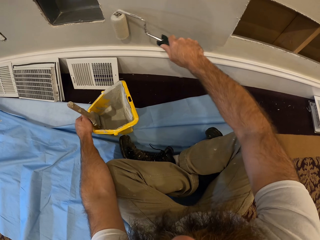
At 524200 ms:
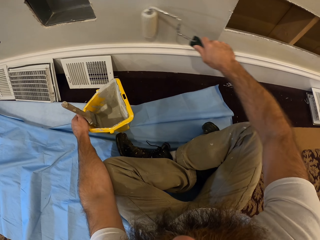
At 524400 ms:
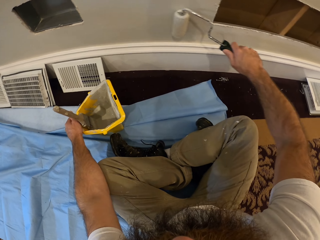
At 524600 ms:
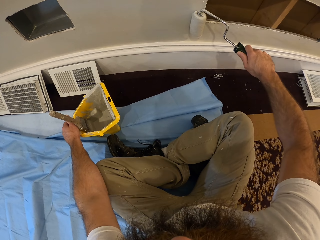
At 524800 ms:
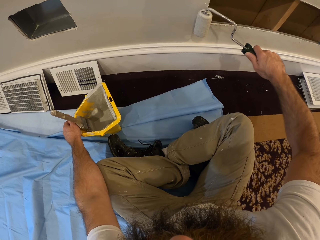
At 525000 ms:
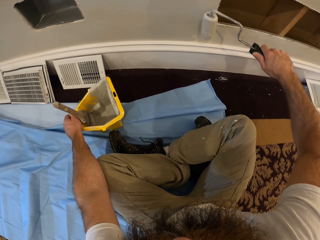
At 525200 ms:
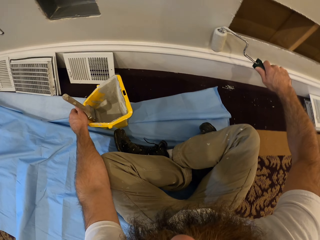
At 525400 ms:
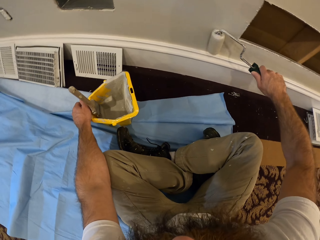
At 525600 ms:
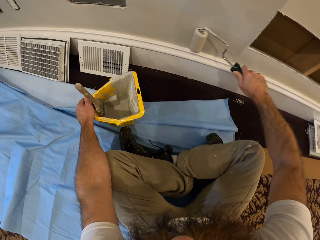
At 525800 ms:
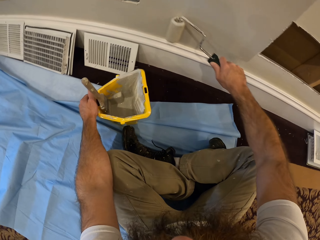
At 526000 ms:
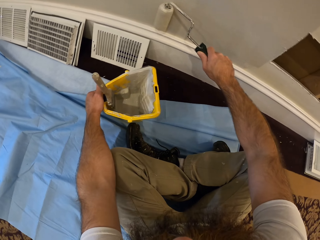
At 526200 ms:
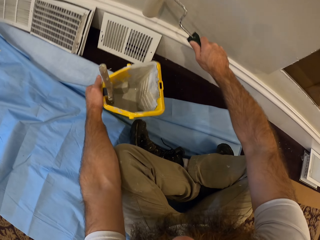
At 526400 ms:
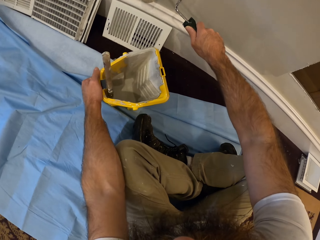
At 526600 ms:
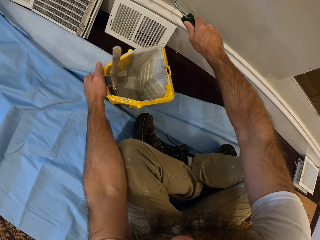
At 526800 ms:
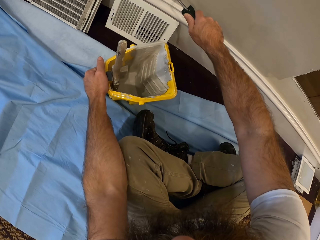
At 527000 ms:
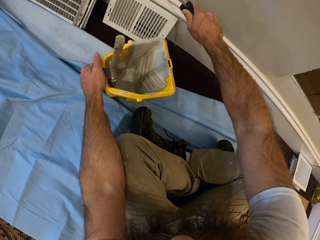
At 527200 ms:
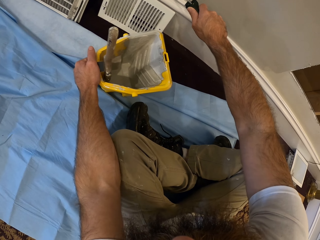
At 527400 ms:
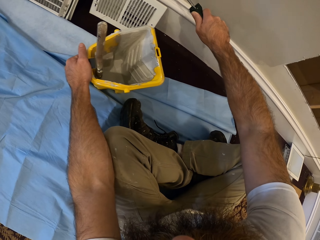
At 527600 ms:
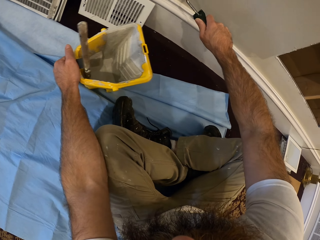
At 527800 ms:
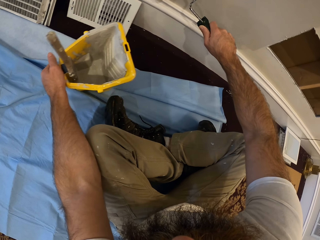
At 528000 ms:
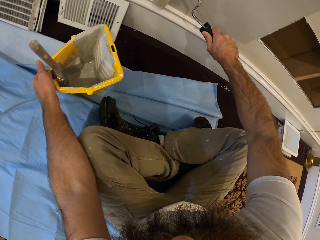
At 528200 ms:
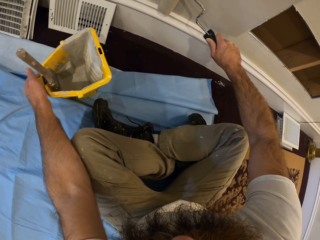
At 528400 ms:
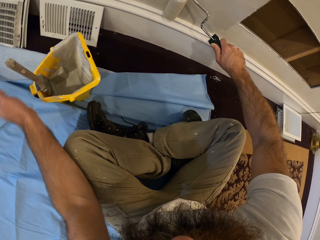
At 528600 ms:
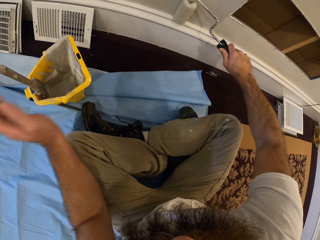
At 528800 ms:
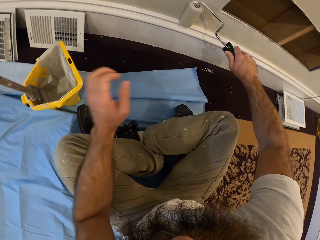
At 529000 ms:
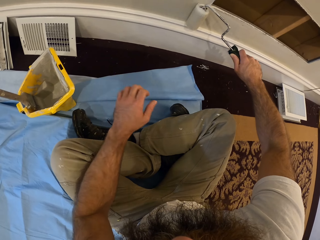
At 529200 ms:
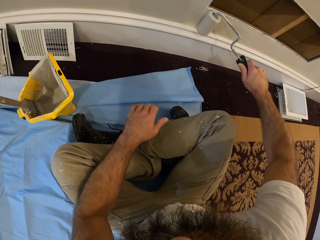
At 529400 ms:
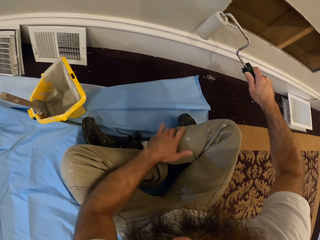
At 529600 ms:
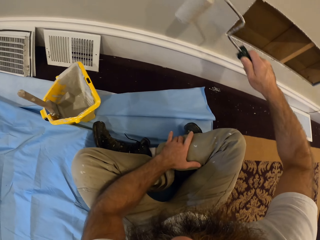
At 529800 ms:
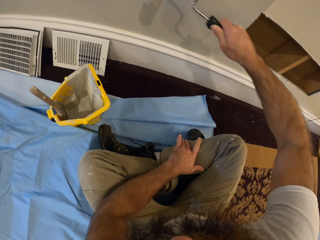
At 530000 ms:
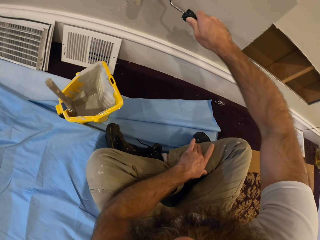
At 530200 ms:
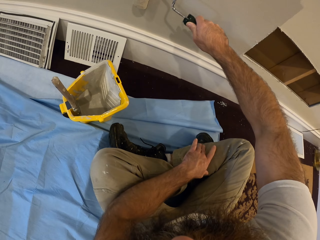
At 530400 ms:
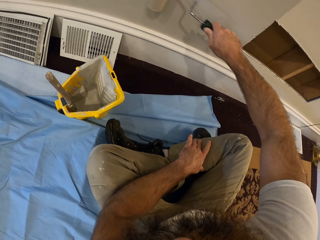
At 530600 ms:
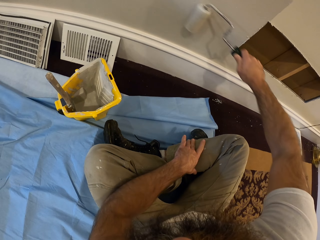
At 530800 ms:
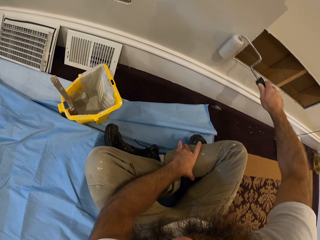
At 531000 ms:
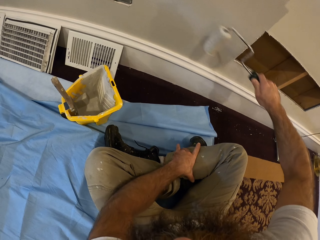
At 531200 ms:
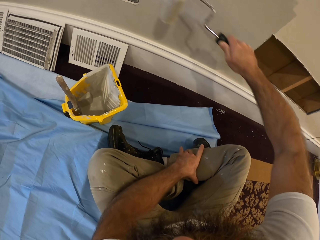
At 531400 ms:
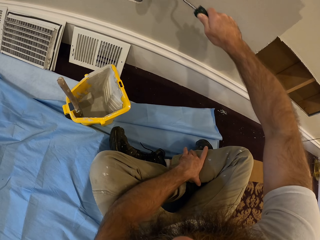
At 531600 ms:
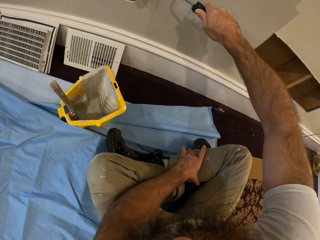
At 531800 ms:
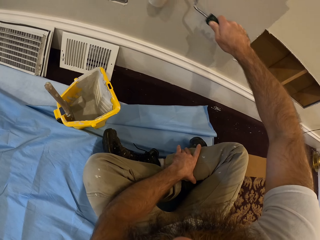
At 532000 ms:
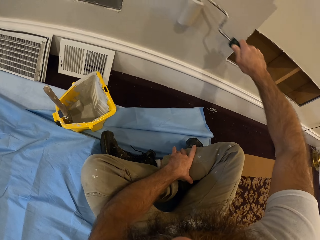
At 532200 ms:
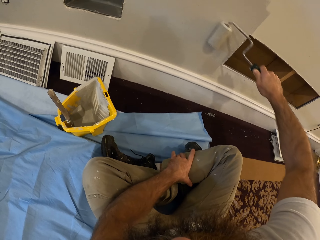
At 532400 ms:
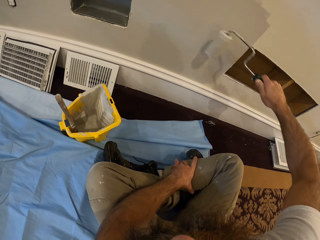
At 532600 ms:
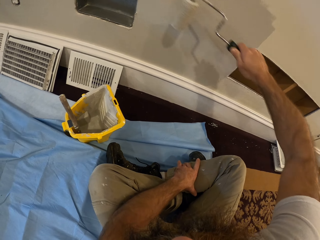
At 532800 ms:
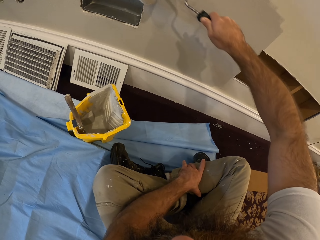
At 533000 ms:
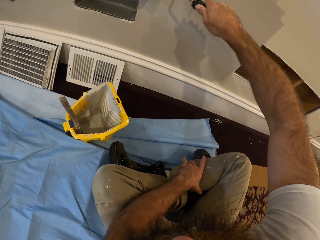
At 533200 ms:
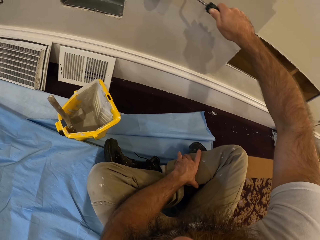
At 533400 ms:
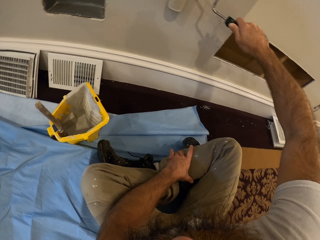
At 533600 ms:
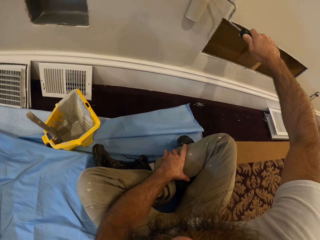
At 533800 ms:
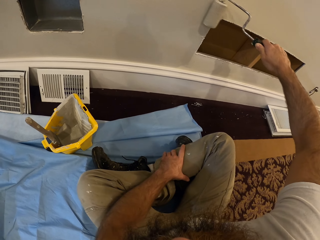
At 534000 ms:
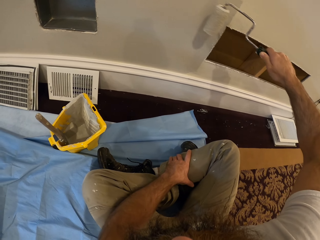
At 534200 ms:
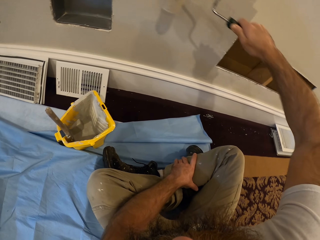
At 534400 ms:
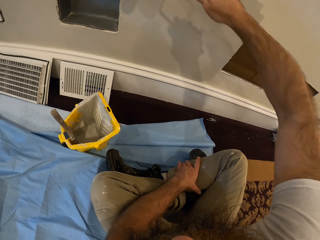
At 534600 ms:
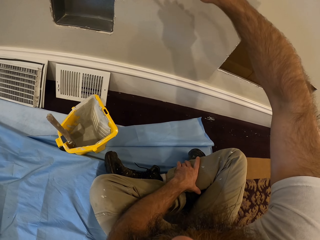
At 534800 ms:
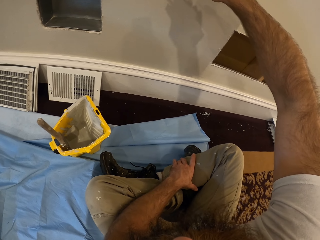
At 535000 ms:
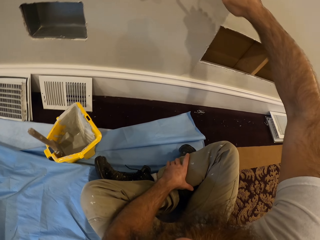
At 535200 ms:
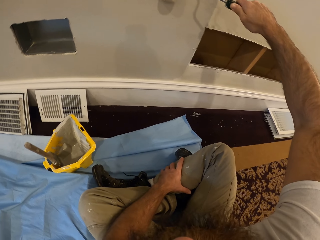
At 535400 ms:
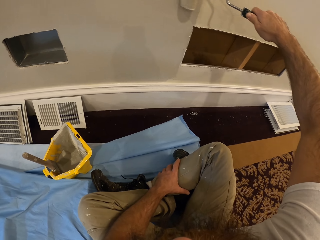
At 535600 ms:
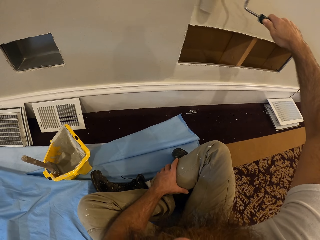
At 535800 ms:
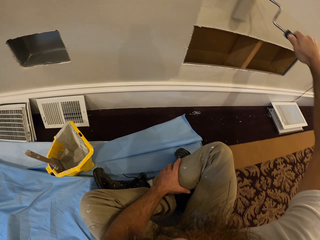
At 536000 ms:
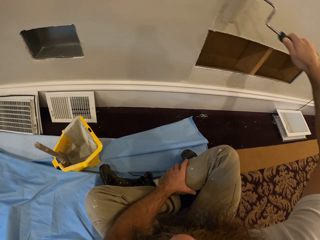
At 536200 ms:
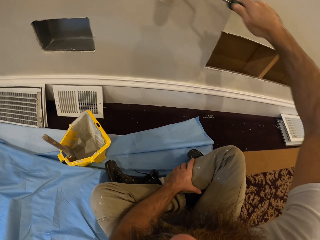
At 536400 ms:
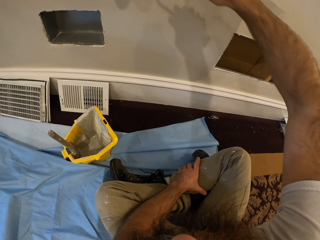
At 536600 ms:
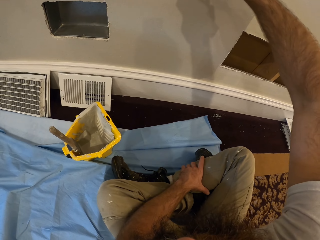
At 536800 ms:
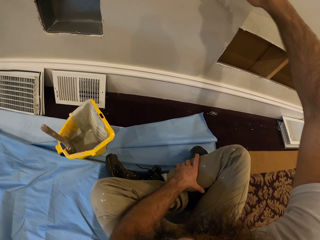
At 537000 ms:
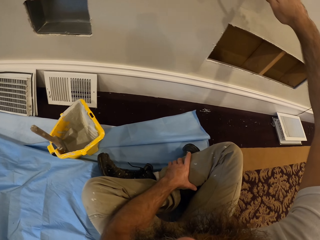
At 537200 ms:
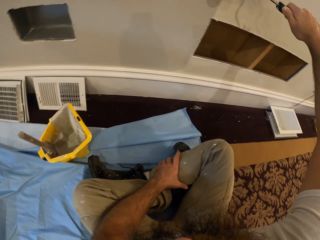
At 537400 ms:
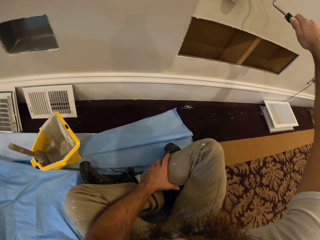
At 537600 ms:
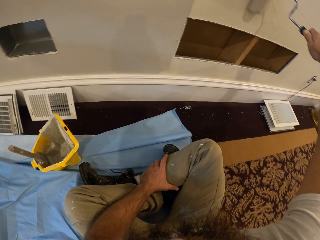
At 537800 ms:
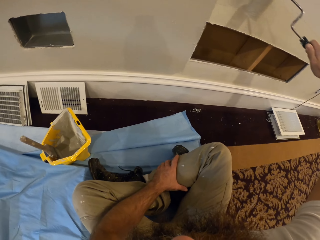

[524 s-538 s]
The camera wearer moves the paint tin. They put a hand on the leg. They paint.

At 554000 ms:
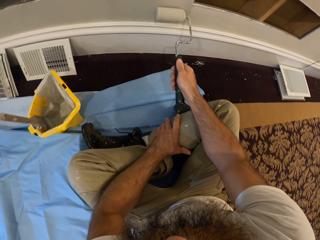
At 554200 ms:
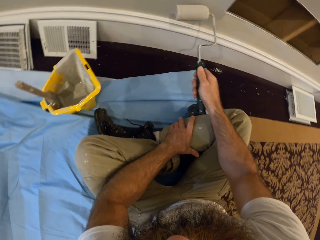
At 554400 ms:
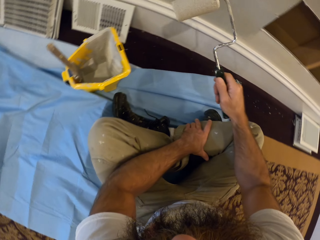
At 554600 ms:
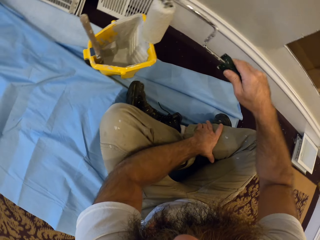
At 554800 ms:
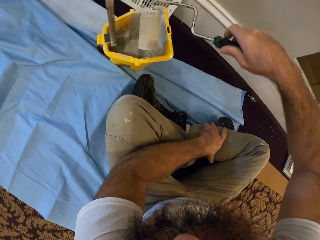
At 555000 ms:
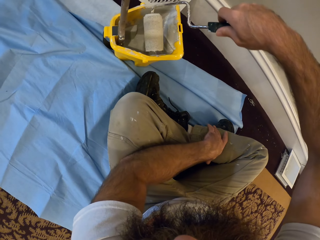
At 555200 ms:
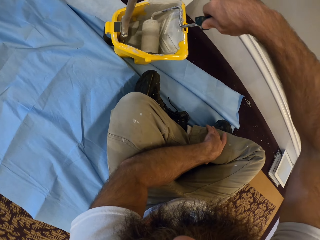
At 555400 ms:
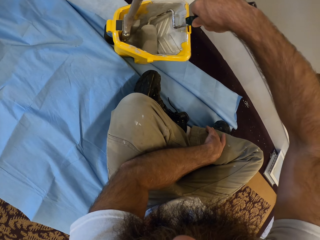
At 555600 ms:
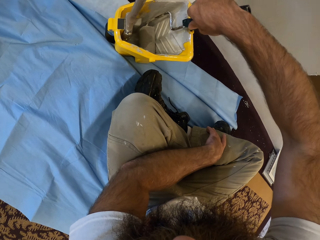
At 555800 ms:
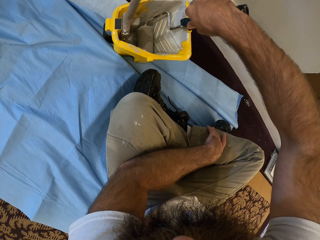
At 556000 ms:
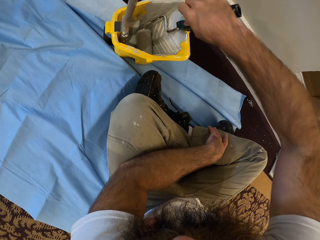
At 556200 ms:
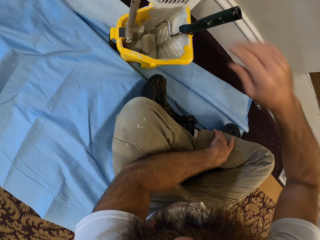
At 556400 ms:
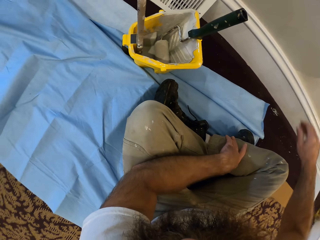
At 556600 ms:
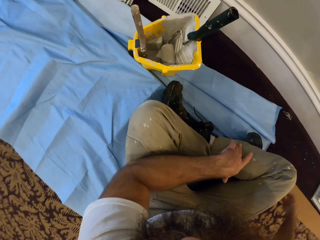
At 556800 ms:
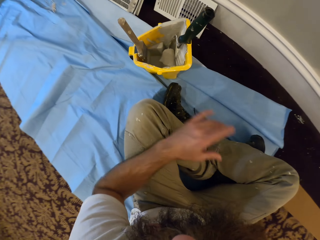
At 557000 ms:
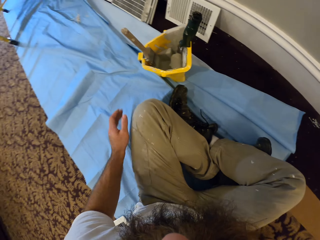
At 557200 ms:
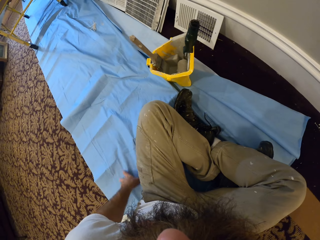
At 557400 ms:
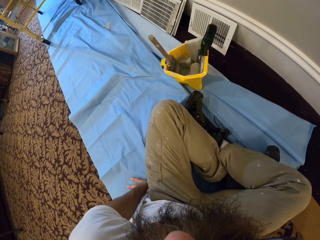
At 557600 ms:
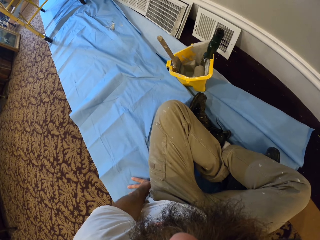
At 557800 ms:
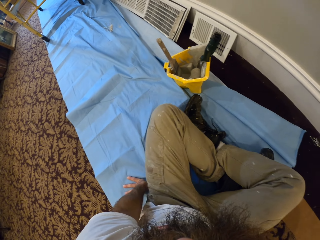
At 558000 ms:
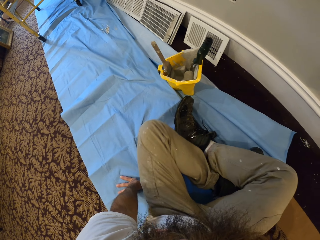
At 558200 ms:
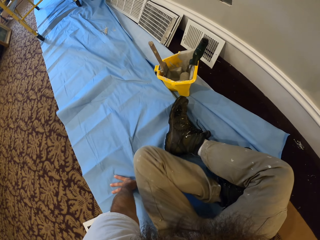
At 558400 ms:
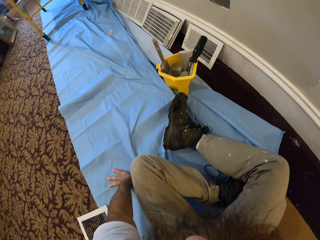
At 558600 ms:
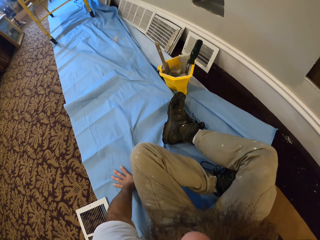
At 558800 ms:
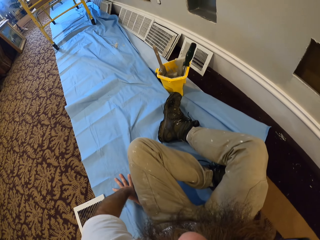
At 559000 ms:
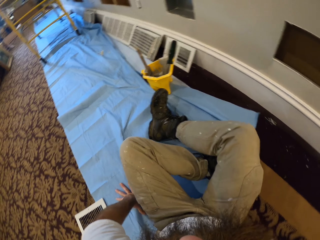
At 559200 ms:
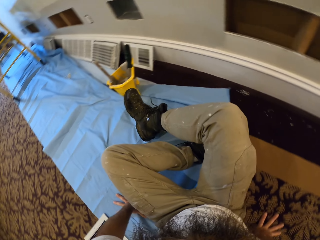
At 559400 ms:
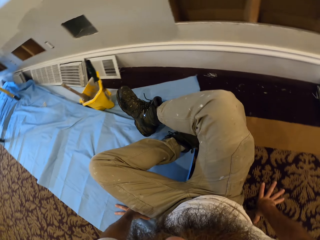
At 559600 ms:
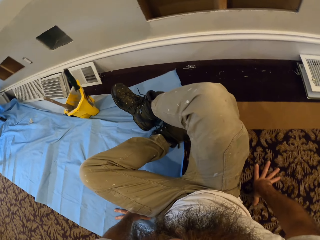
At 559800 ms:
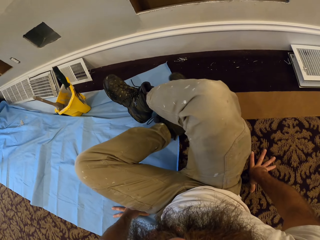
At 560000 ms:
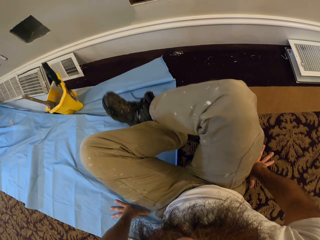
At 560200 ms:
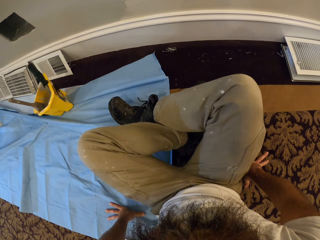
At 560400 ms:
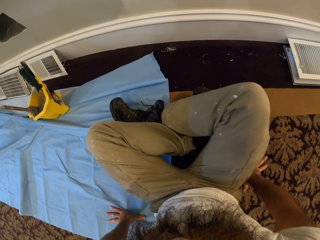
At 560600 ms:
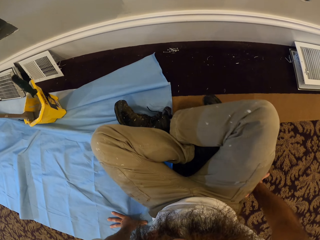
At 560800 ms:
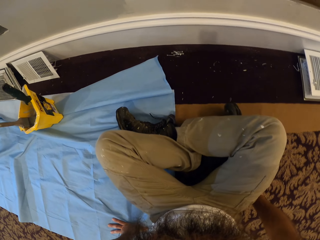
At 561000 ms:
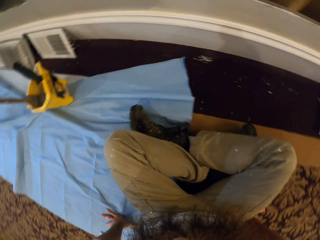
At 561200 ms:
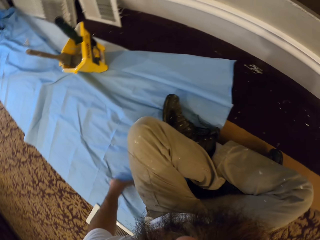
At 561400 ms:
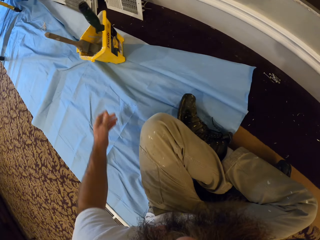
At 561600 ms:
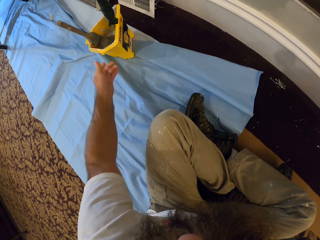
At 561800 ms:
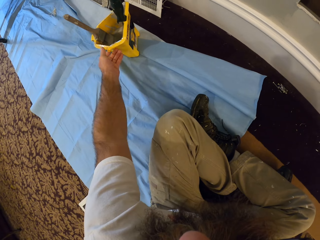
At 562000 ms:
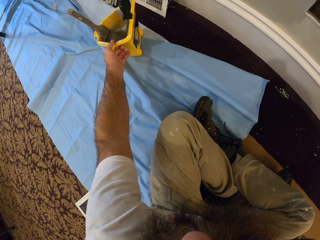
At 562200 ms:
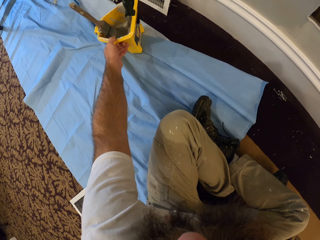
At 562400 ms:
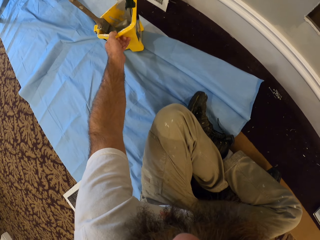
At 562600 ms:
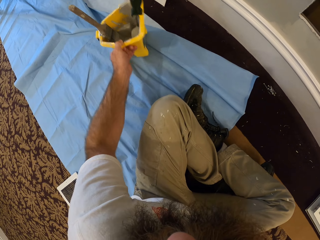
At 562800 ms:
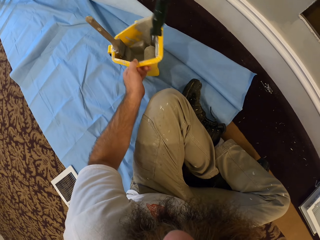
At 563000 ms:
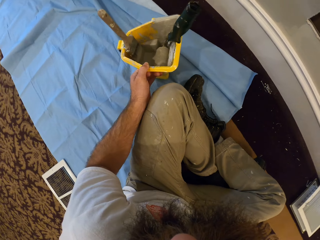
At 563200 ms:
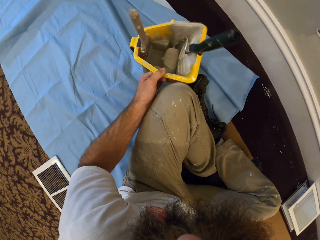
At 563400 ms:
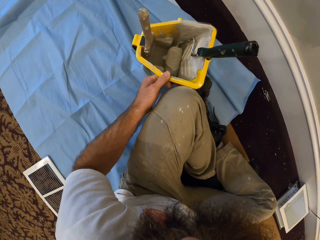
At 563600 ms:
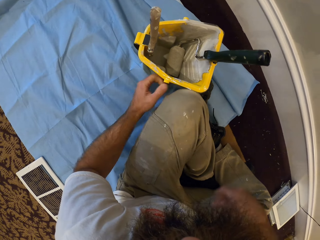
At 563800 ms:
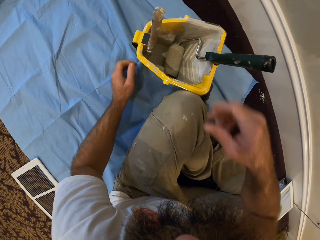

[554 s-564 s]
The camera wearer dips the paint roller in the jar. He drops the paint roller in a paint container on the floor with his right hand. He adjusts his sitting posture to his right. He brings the paint container closer with his left hand. He holds the jar.
